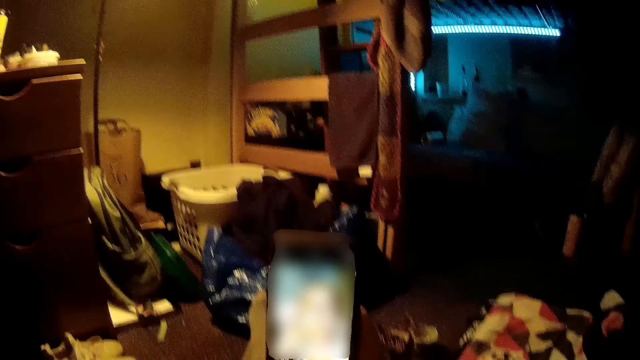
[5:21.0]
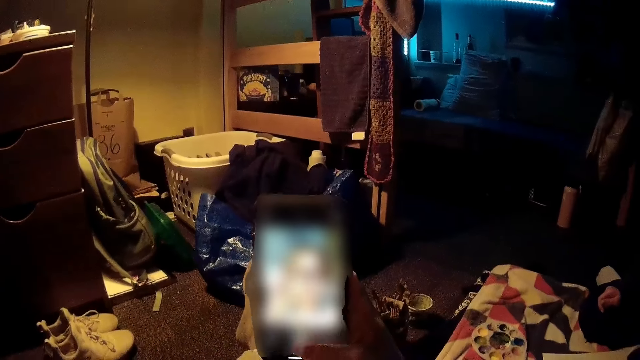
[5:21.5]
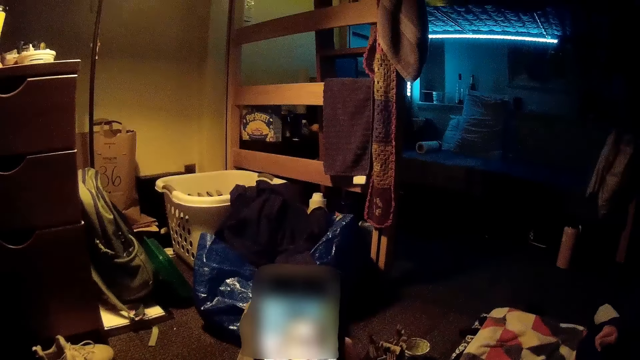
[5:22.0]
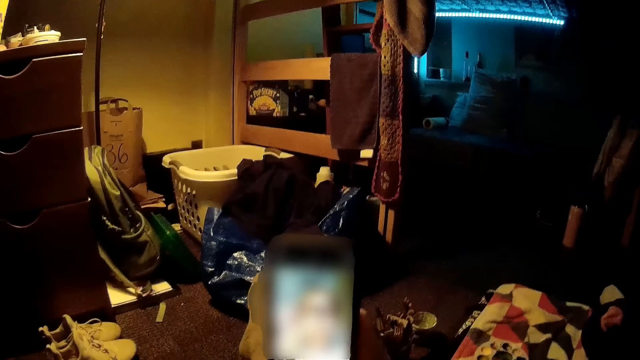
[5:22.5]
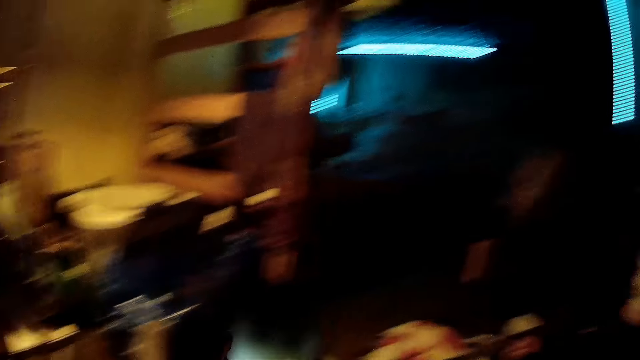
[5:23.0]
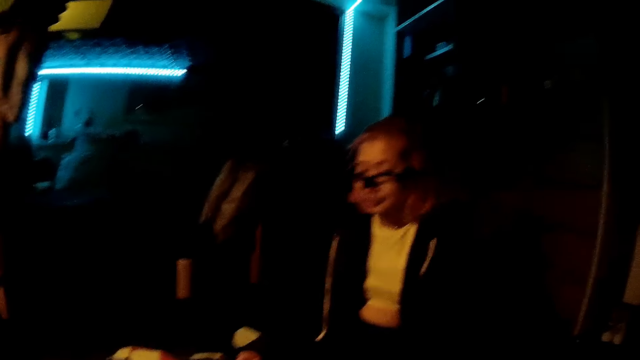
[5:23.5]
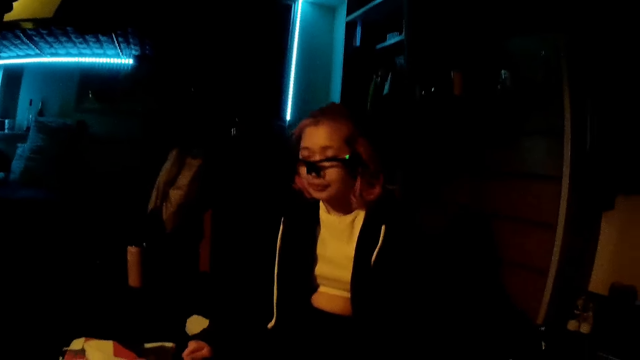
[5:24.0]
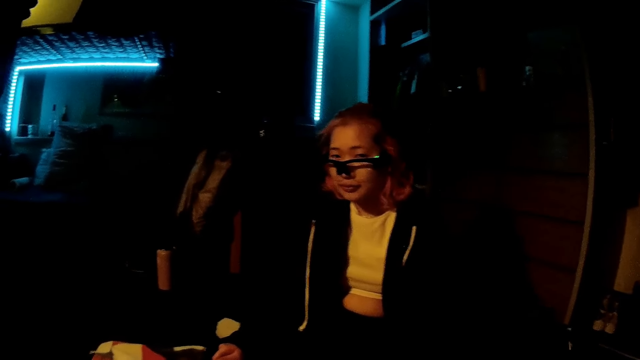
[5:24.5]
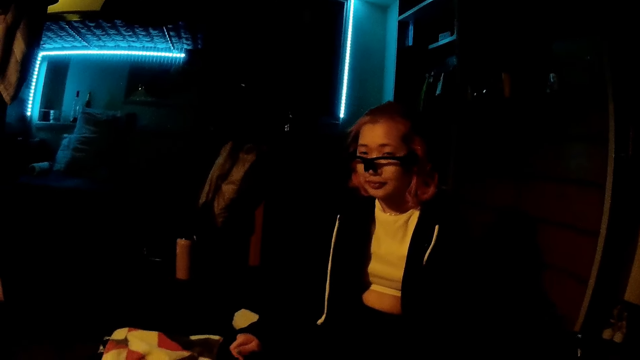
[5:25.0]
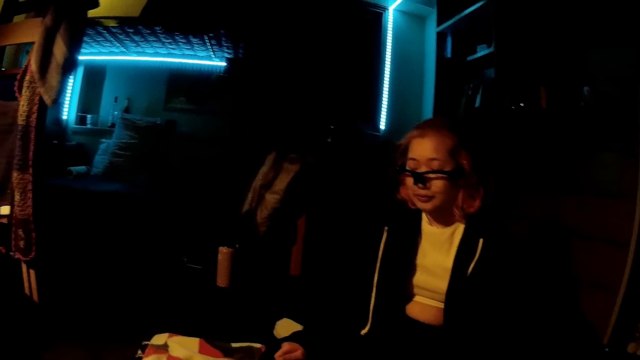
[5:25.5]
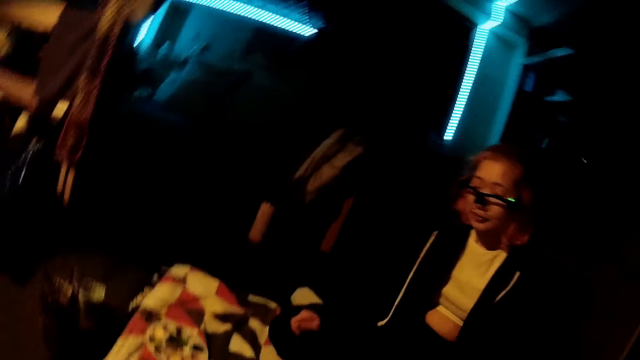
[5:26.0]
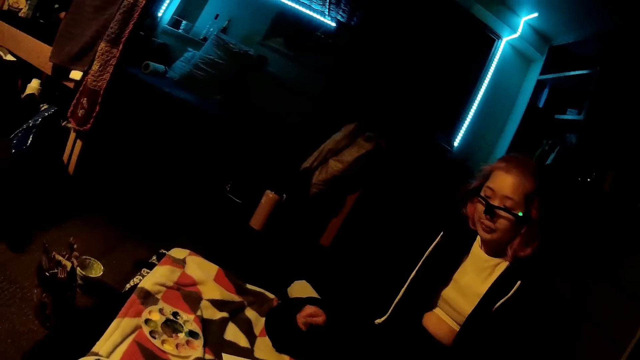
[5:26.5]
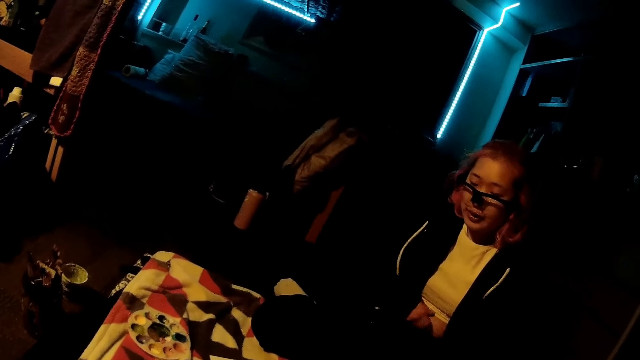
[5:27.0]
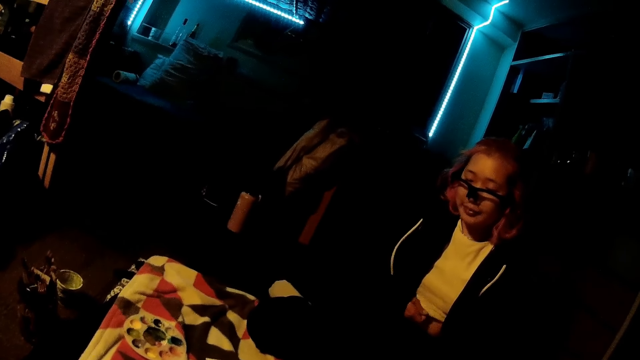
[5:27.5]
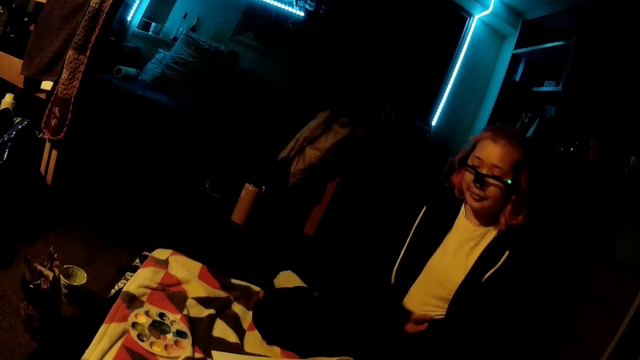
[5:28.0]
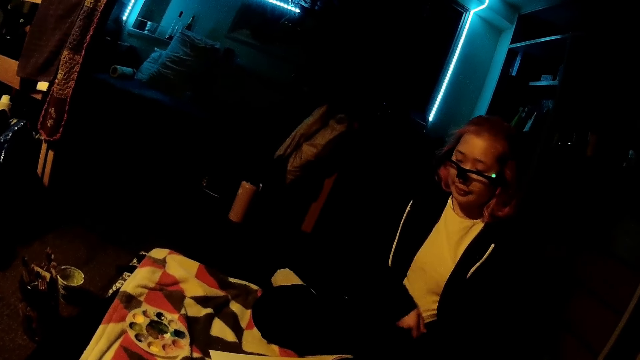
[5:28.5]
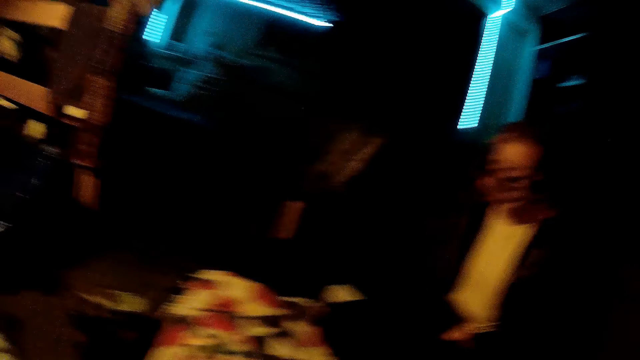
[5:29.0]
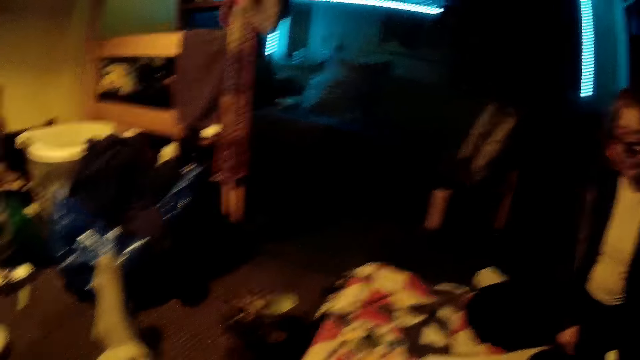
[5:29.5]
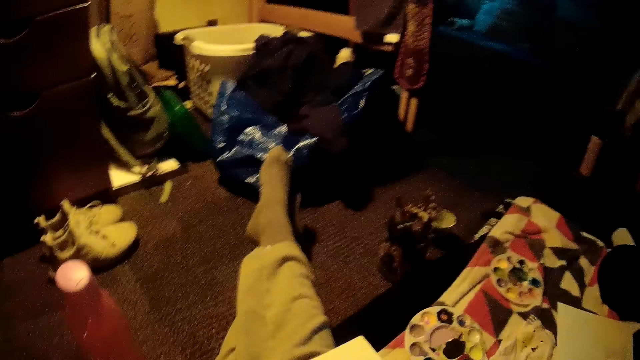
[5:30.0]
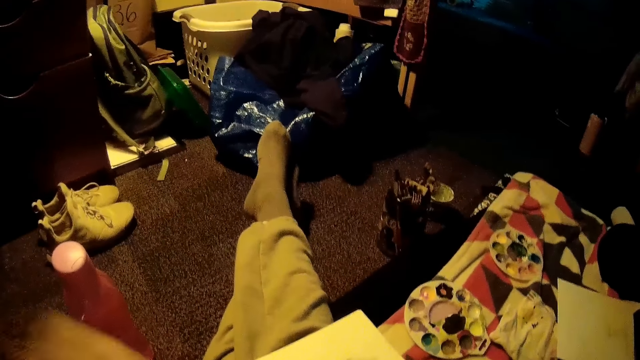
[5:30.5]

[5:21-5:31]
The woman adjusts her shirt with her right hand. The woman stretches the t-shirt. The camera wearer speaks to the woman.

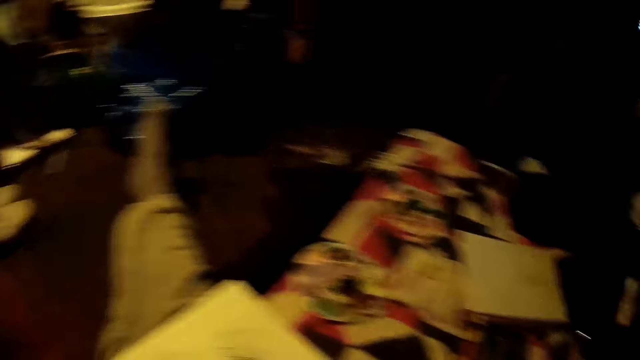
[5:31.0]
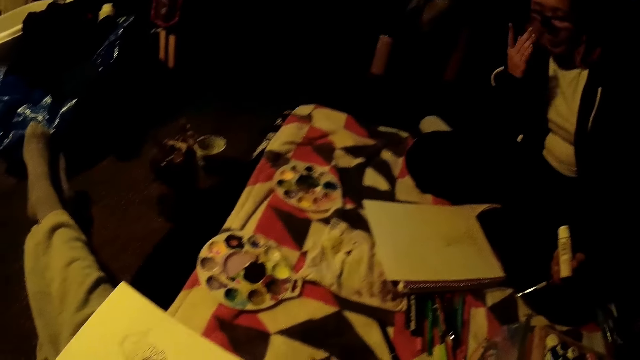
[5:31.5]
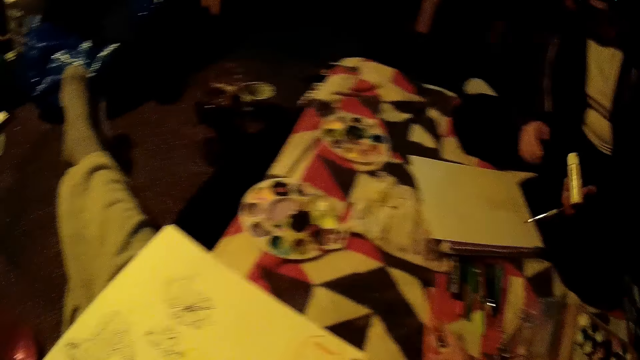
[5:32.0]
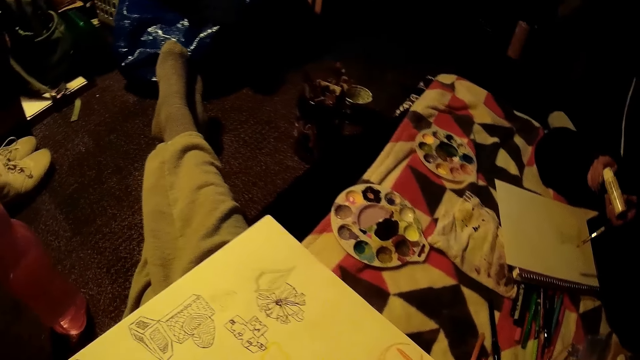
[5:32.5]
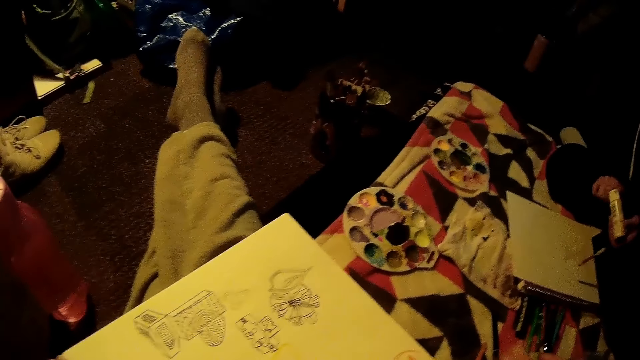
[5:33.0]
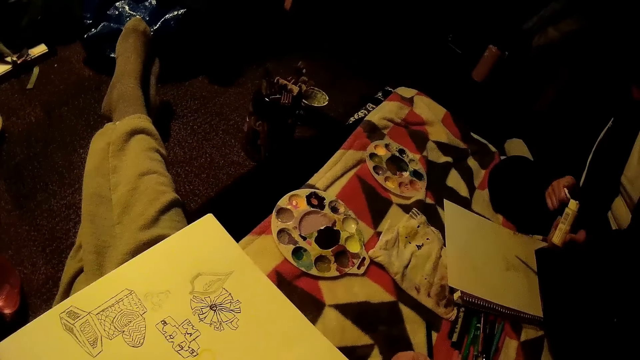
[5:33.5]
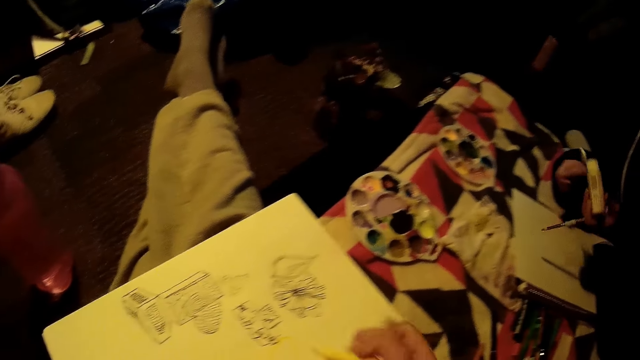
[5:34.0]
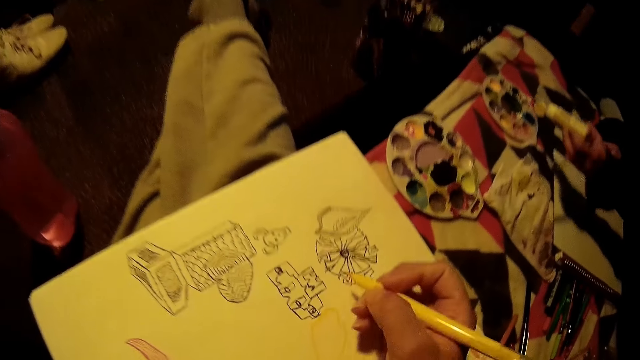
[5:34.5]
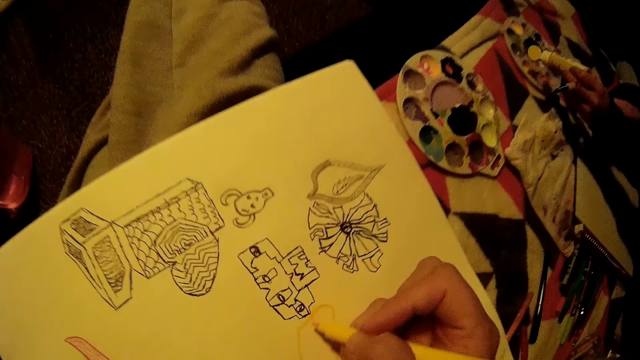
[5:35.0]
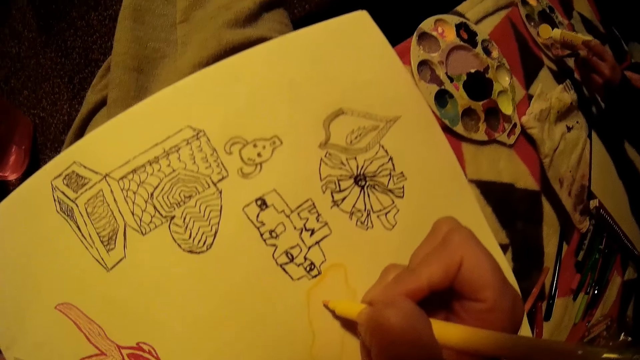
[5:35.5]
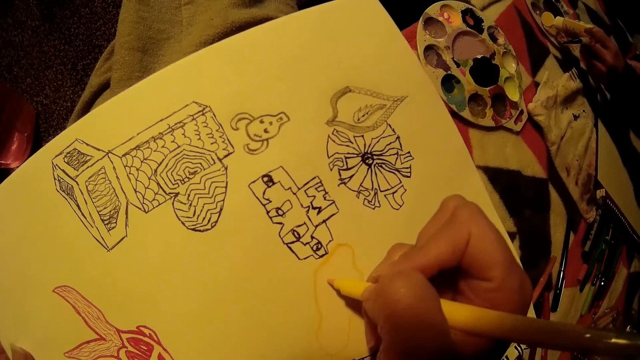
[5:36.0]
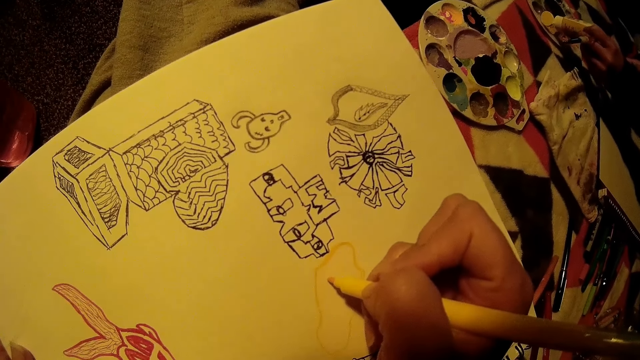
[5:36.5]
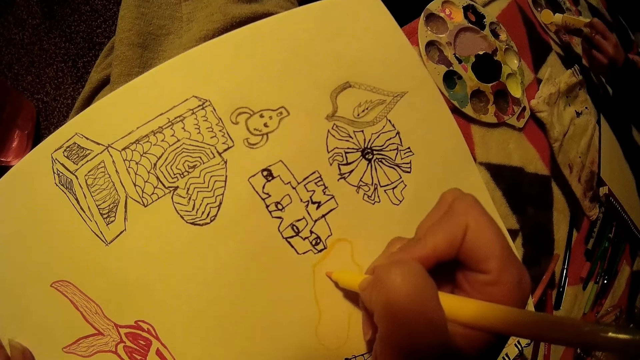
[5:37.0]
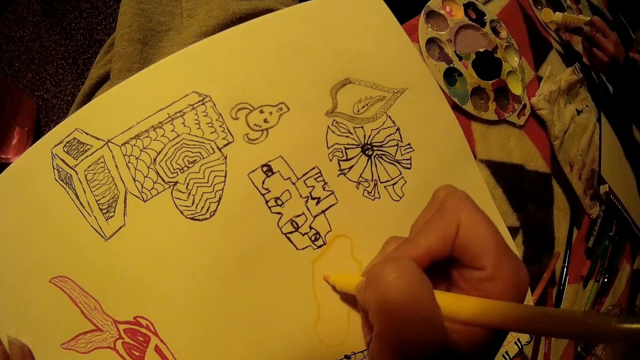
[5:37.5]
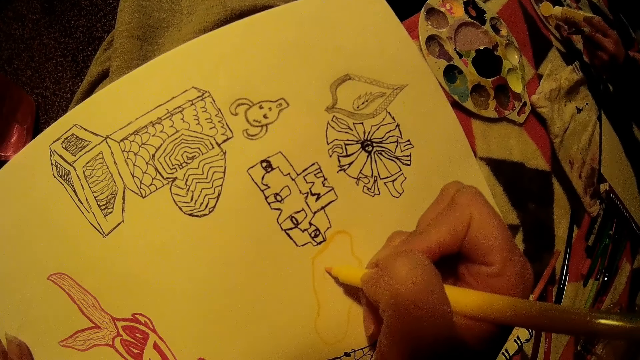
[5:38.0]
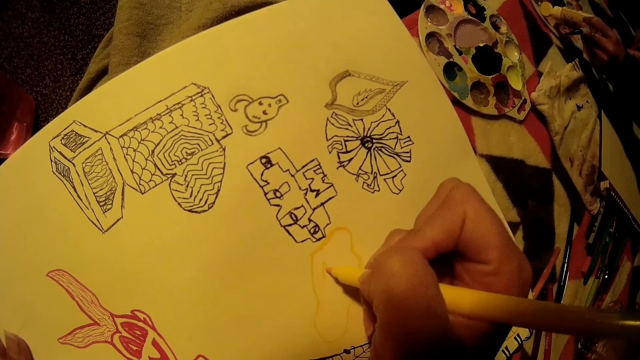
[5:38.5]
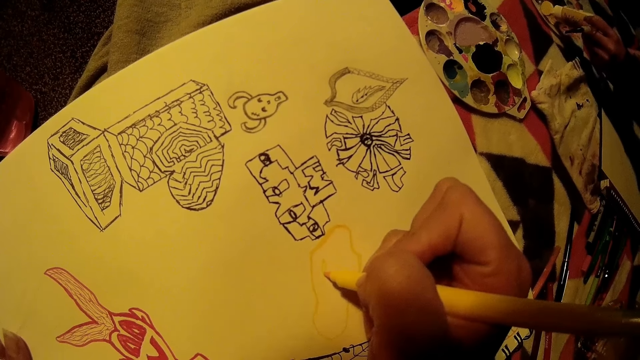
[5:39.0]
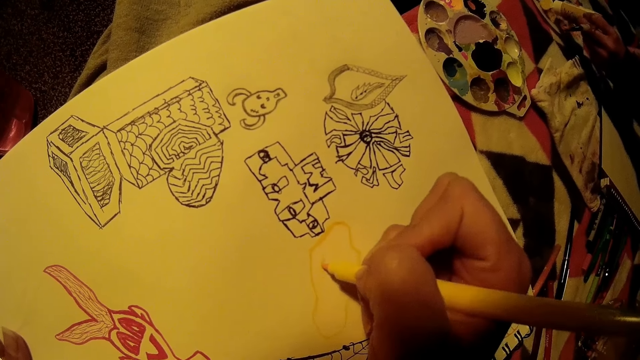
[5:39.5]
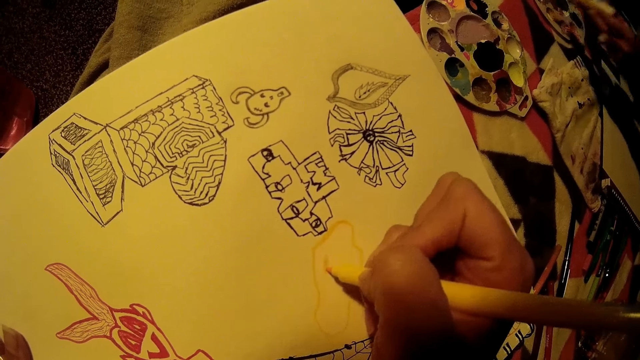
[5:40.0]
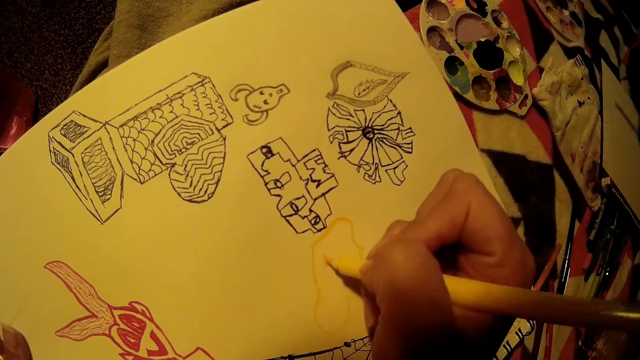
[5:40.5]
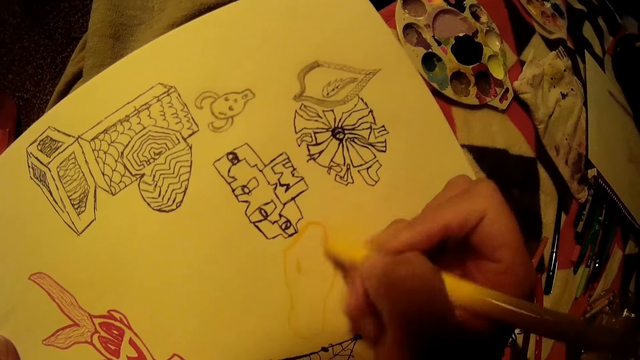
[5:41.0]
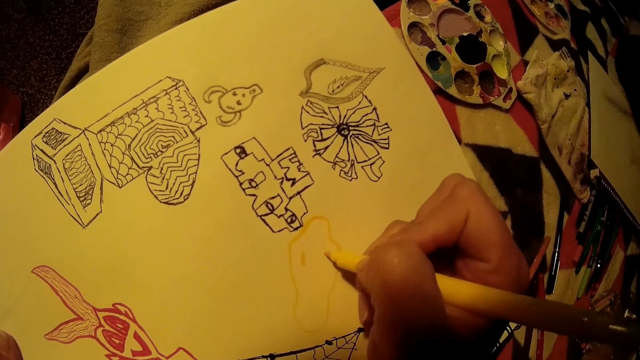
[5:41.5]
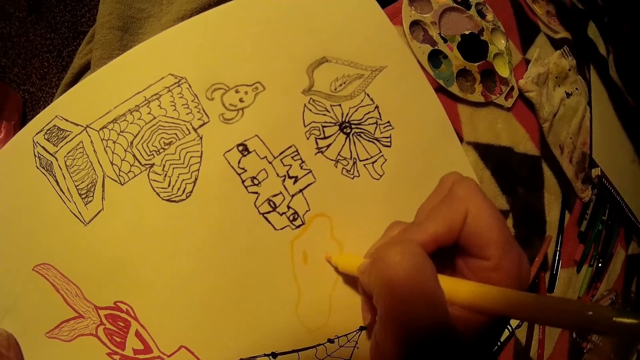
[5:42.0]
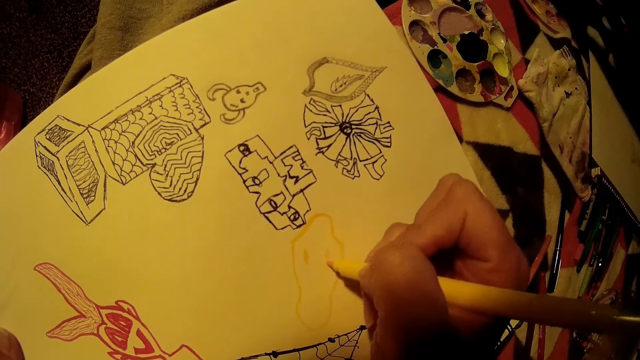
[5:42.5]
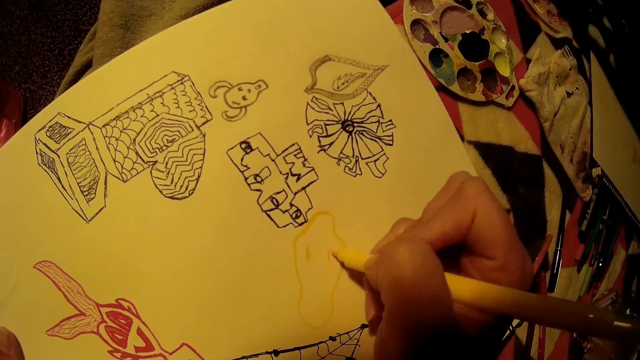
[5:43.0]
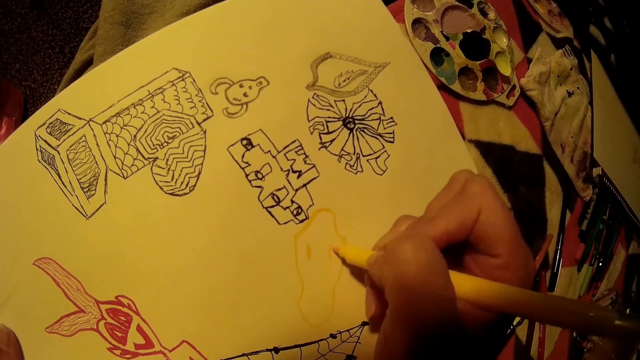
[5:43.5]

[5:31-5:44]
The woman adjusts her glasses with her right hand. She opens a paint bottle with her right hand. She takes paint from the paint palette with the paint brush in her left hand. The camera wearer pours paint in the palette. She draws on a cardboard or manila paper with the paint marker in her right hand.
